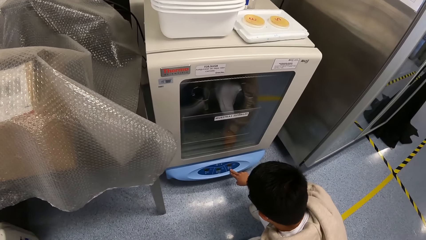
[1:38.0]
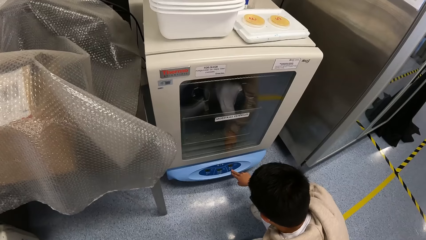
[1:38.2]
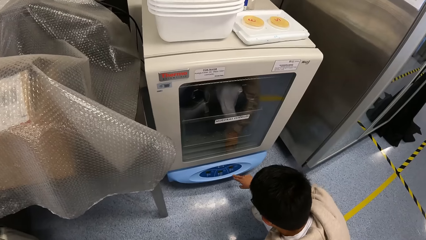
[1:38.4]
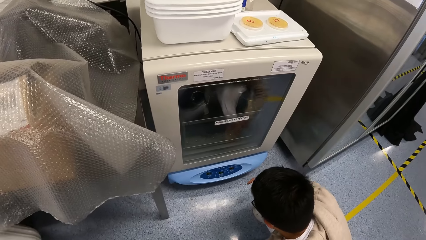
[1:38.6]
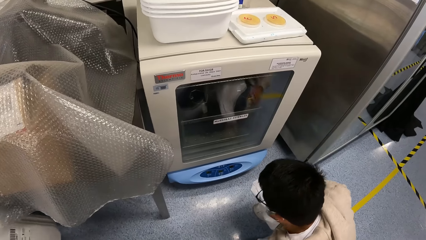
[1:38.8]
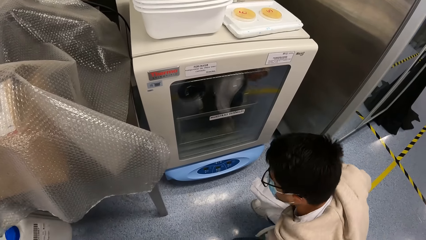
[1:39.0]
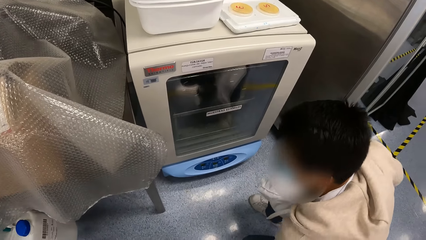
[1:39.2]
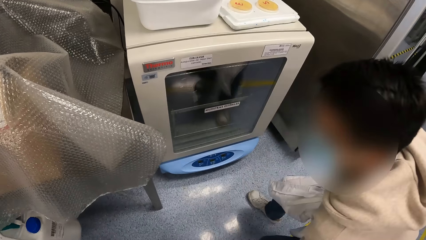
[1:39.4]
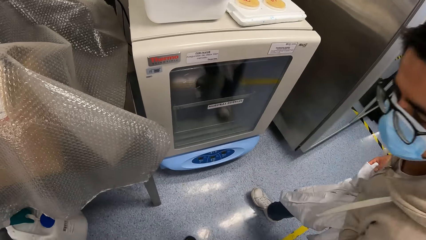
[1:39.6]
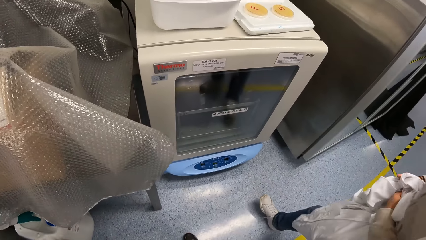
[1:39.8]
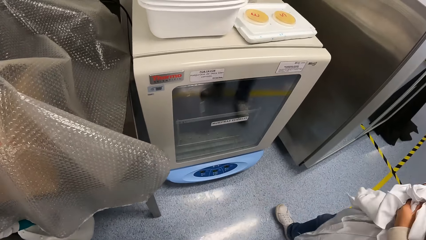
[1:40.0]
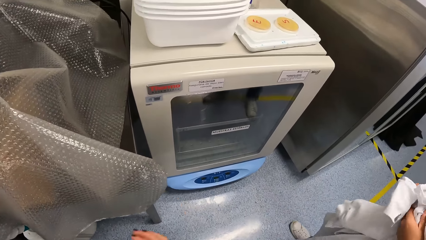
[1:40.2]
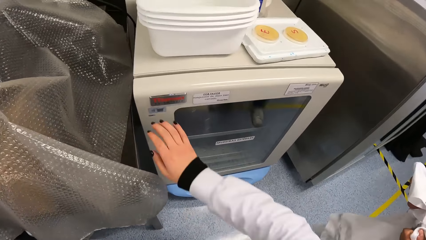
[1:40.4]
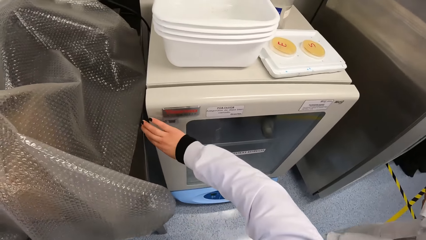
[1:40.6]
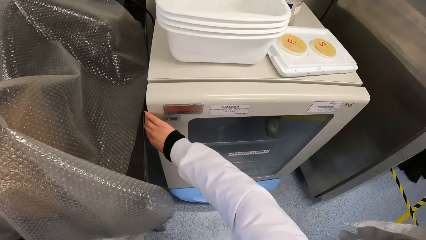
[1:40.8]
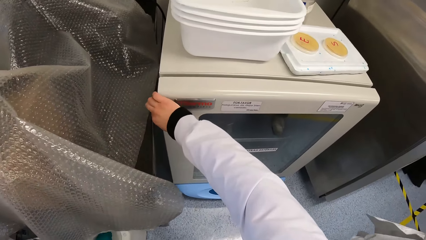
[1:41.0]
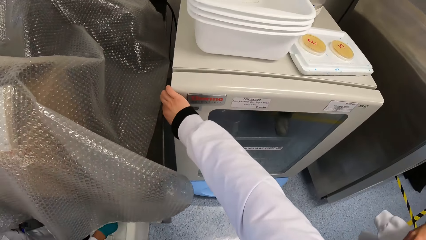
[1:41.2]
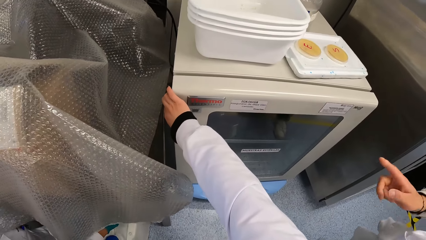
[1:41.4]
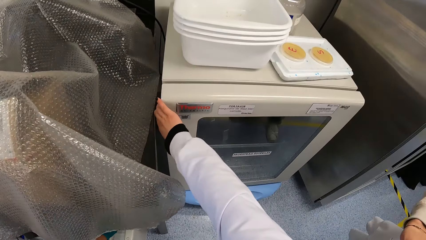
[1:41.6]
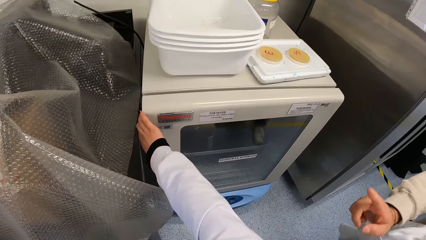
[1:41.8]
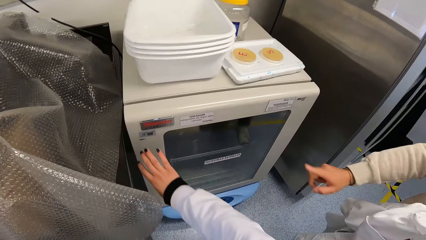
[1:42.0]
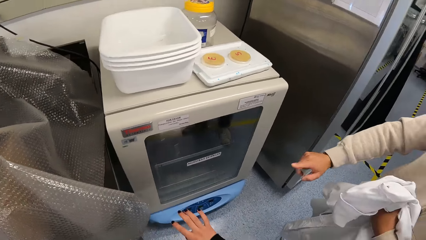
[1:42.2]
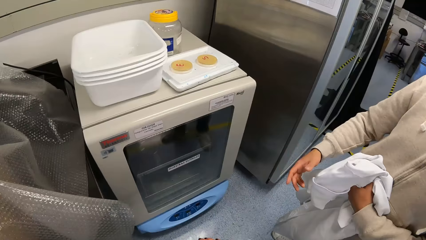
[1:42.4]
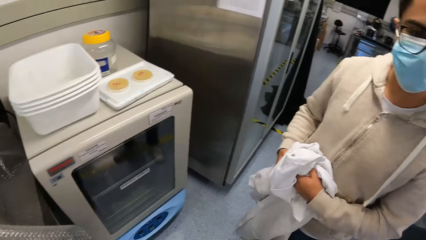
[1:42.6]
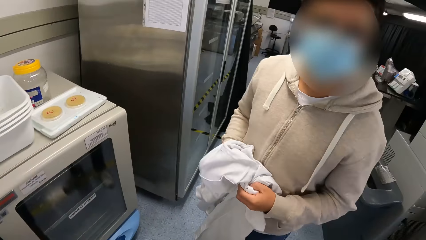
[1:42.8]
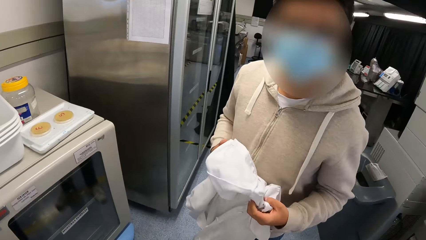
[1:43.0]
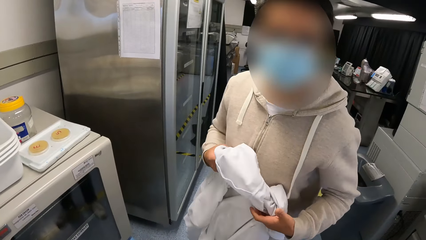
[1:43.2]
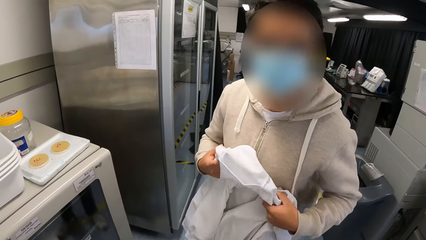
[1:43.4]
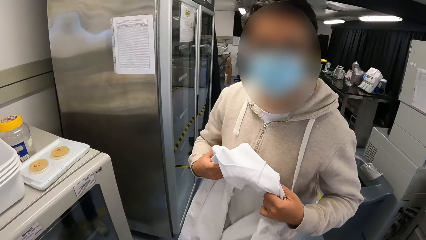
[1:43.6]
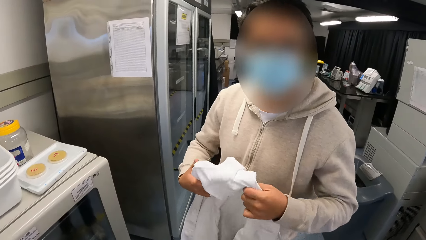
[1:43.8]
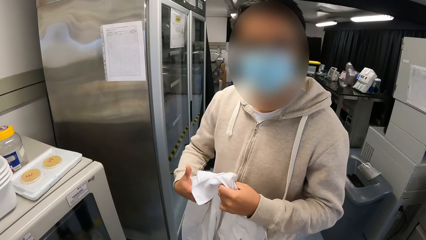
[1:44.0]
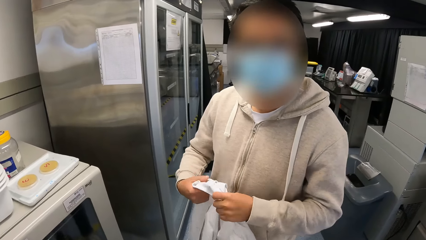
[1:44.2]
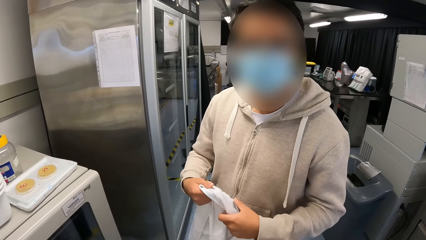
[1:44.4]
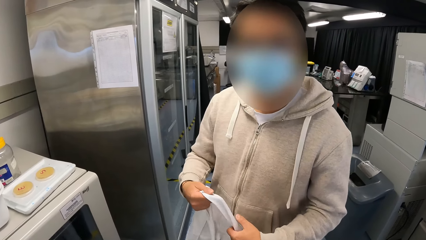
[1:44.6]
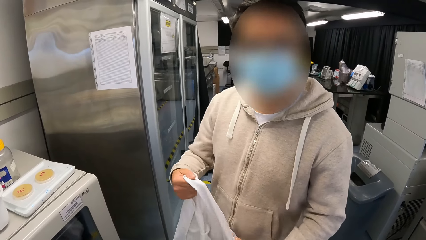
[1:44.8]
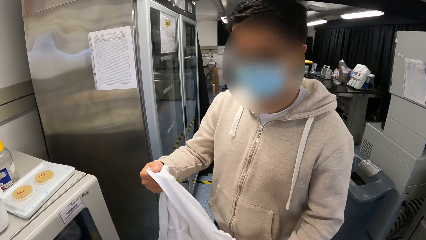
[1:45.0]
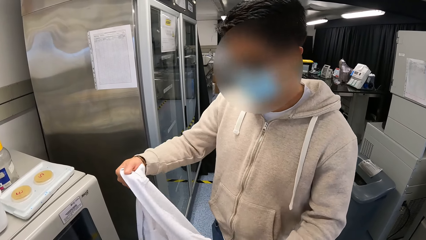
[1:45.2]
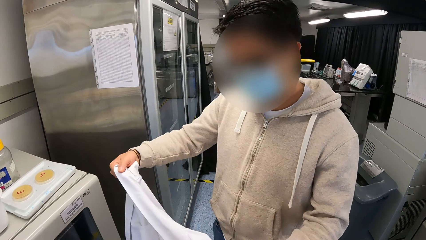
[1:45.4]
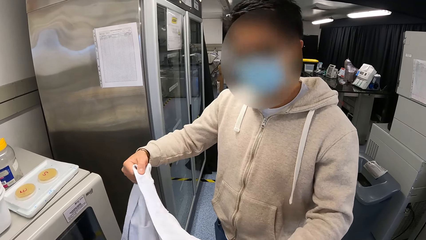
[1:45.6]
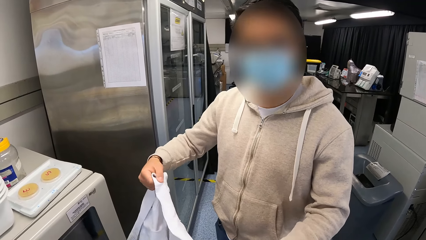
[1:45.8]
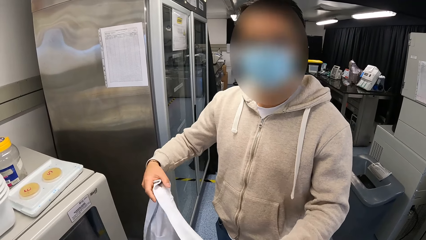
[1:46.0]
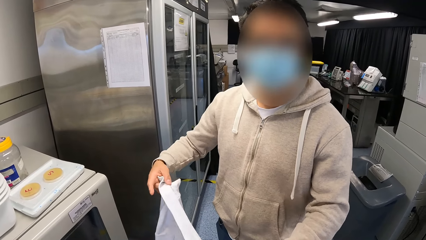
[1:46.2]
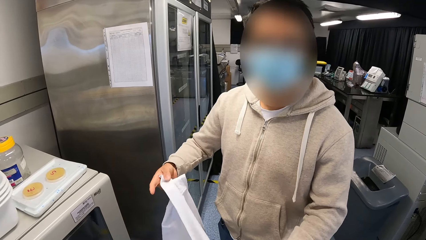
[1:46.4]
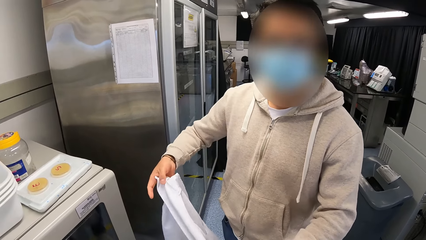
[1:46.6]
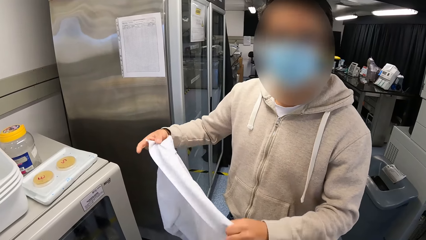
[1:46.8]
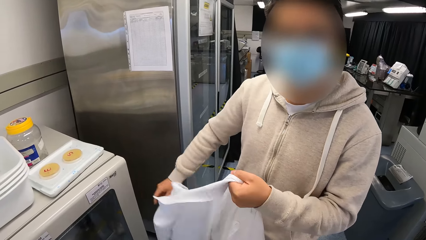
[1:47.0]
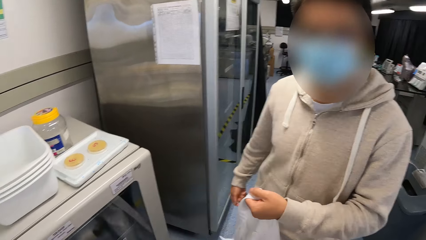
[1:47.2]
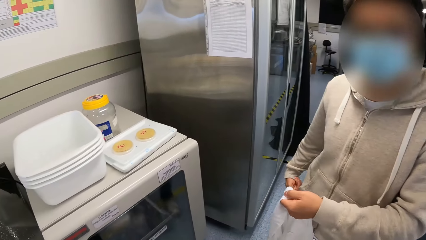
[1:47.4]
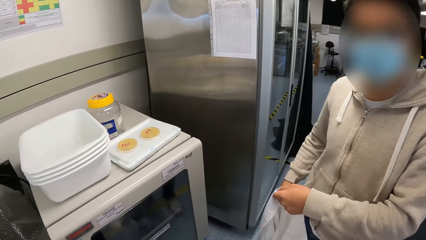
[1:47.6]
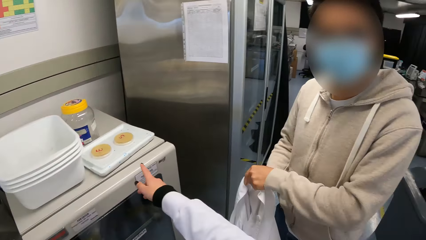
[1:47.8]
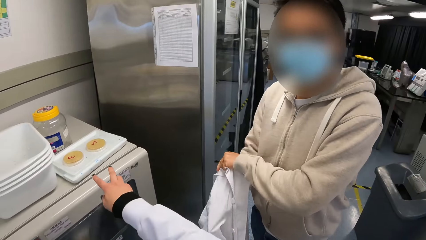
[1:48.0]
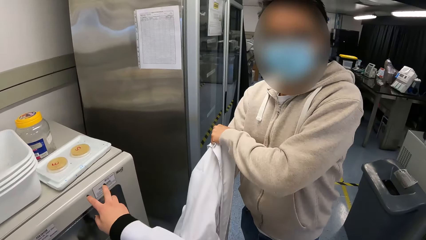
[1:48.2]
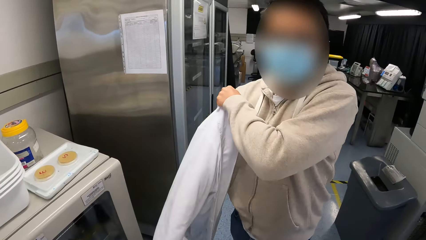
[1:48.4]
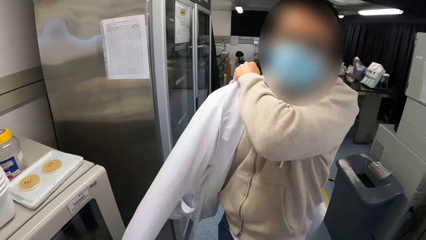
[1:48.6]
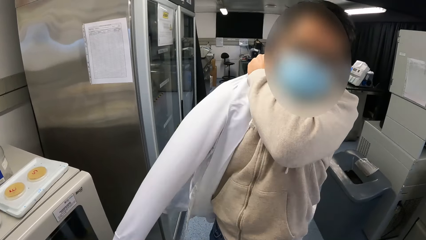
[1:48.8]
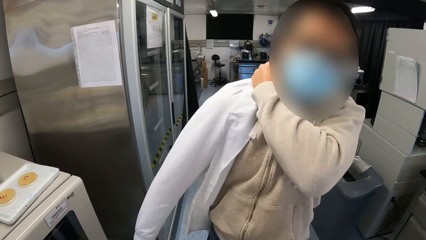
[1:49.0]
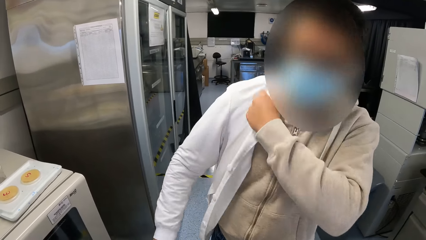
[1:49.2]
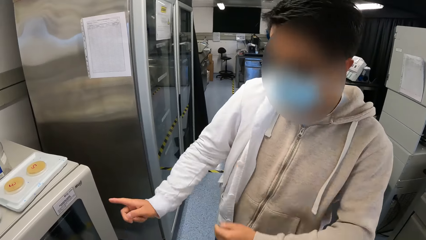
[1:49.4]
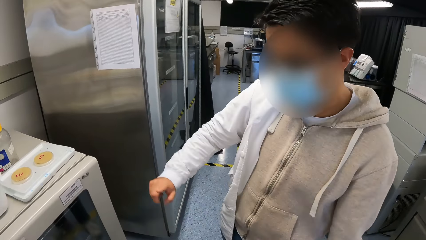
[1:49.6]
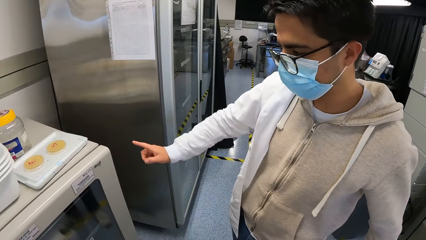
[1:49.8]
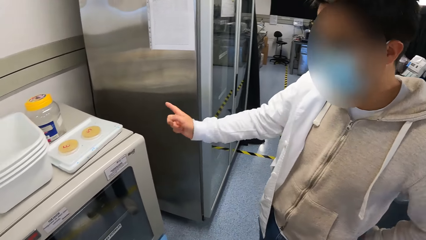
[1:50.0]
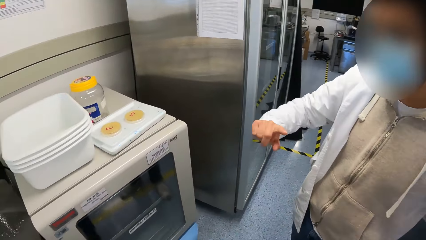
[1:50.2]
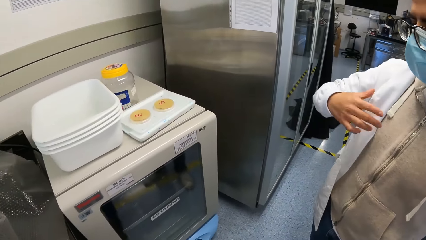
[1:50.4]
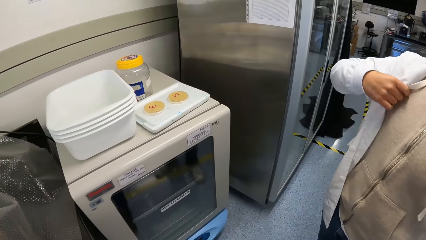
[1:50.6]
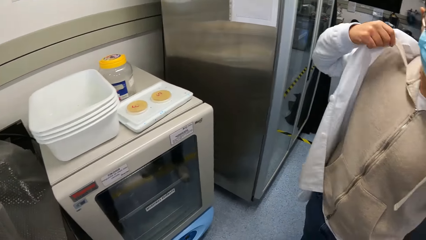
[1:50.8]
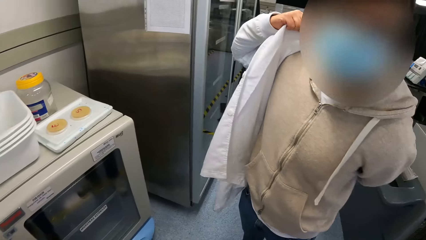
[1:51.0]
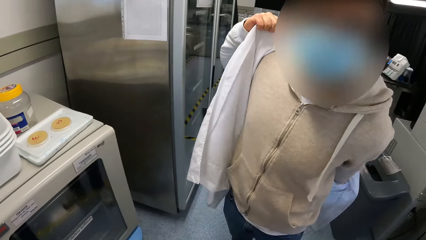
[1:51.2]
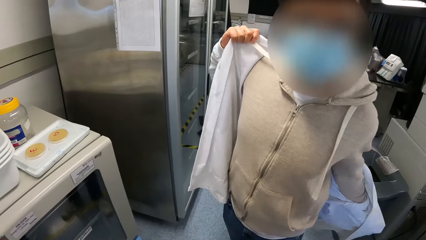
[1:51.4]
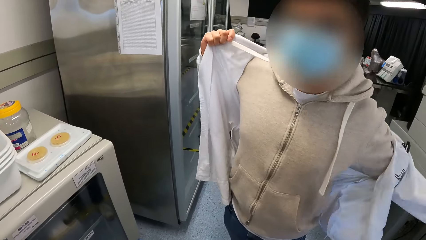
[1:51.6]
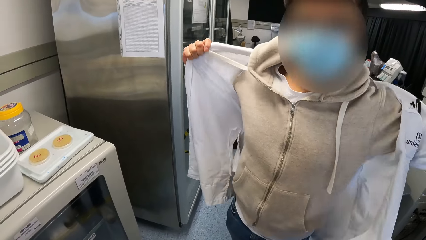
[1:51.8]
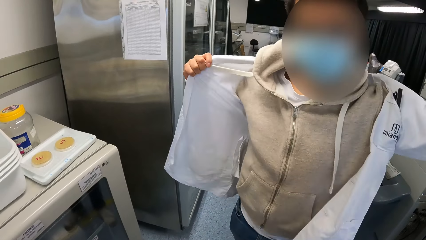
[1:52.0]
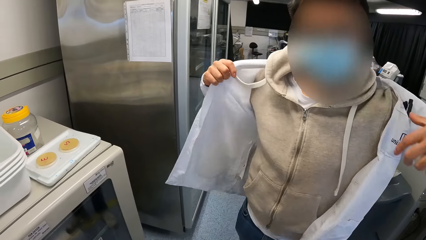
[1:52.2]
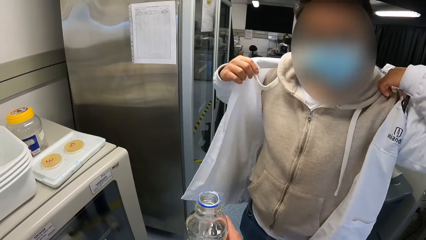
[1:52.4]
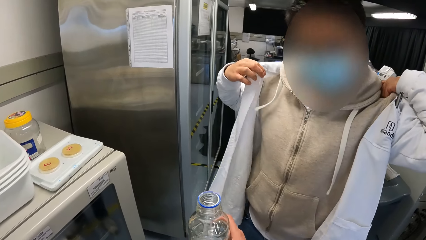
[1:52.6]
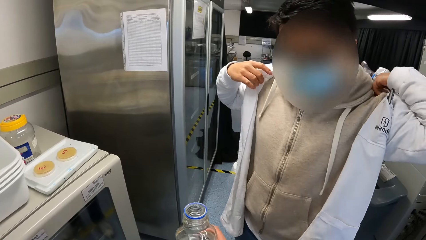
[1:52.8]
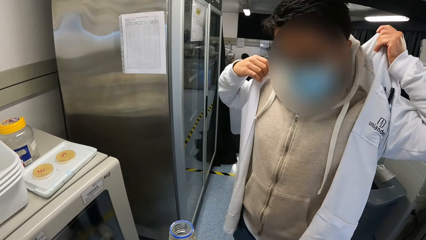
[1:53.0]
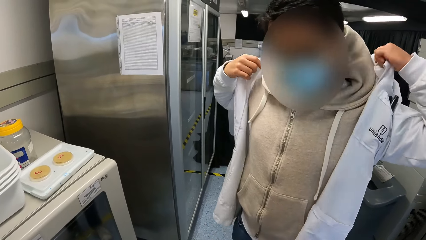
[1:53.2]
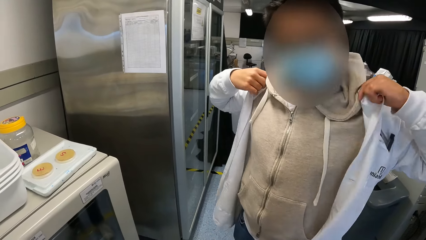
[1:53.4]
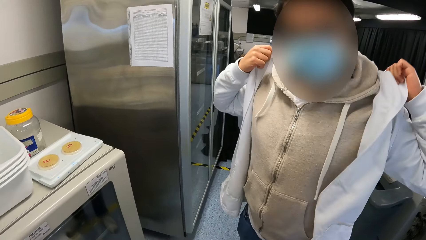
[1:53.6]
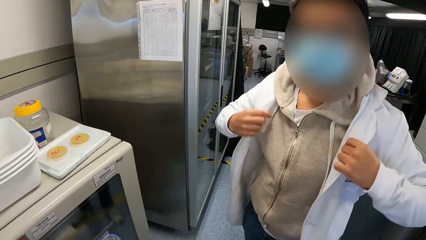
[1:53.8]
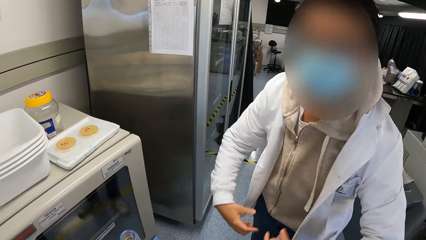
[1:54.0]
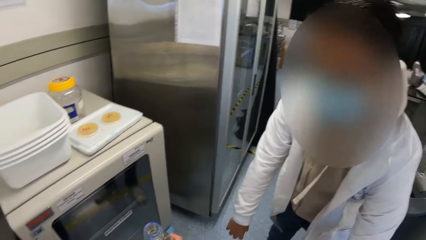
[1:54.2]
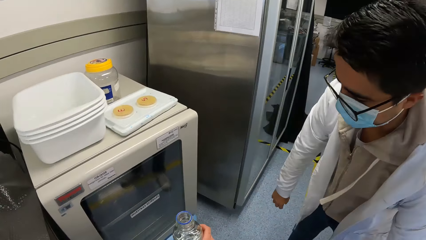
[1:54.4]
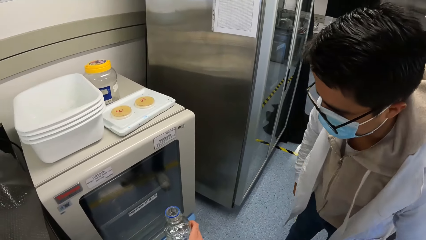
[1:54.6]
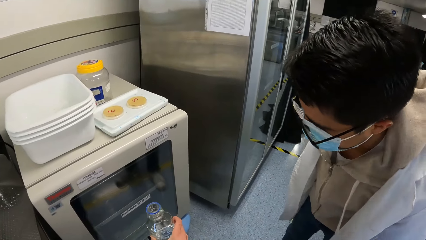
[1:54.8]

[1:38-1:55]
The woman places a gallon on the ground with her left hand. The man stands up. The camera wearer stops at the incubator or freezer. She touches the incubator with her right hand. The man gestures with his right hand. The man unfolds the lab coat in his hands. The camera wearer interacts with the man. The man wears the lab coat in his hands. The camera wearer points her right hand. The man gestures with his right hand. The camera wearer stretches the glass bottle of water in her right hand forward.
